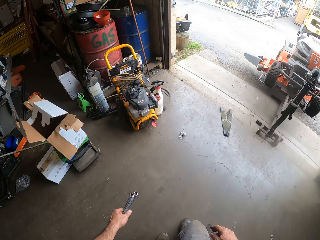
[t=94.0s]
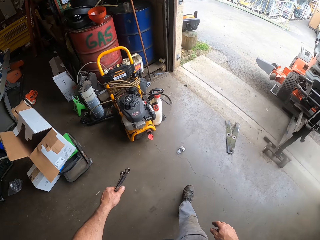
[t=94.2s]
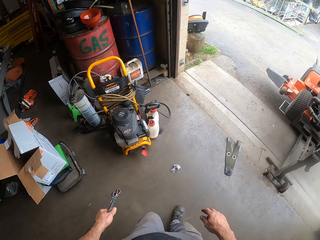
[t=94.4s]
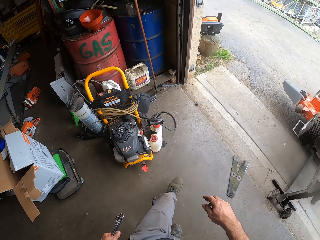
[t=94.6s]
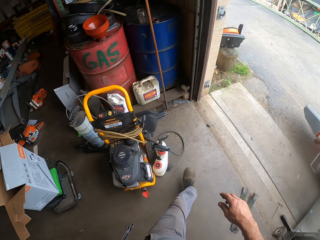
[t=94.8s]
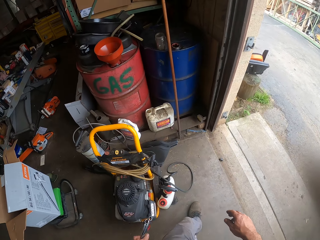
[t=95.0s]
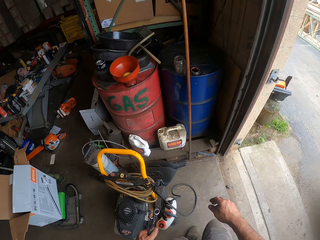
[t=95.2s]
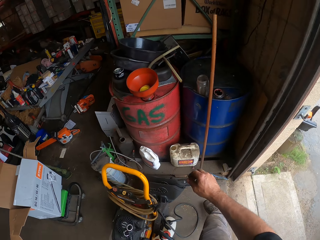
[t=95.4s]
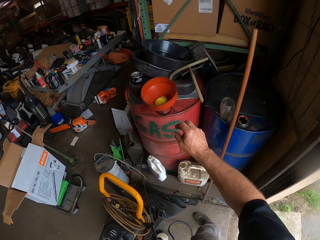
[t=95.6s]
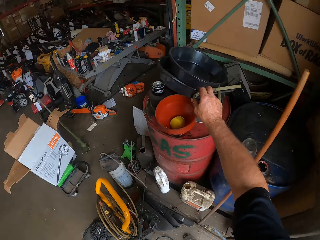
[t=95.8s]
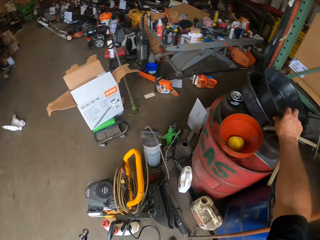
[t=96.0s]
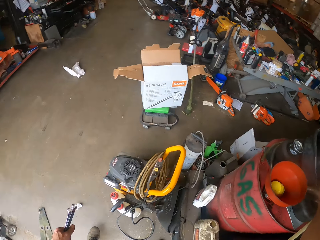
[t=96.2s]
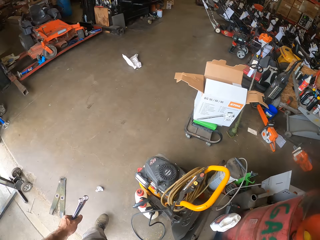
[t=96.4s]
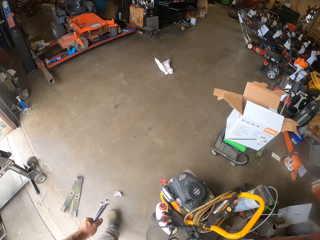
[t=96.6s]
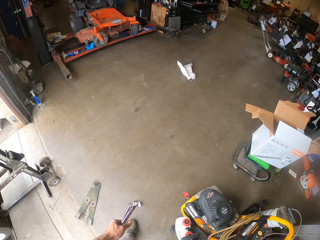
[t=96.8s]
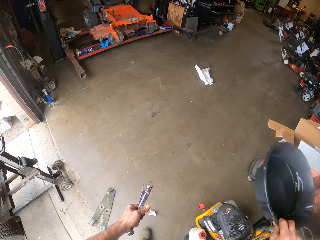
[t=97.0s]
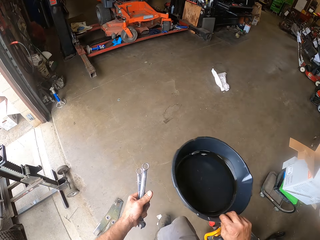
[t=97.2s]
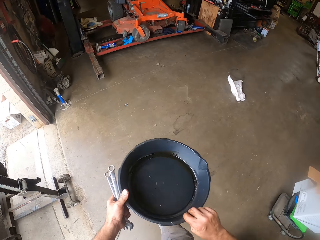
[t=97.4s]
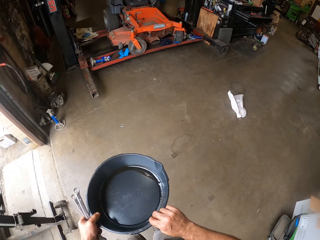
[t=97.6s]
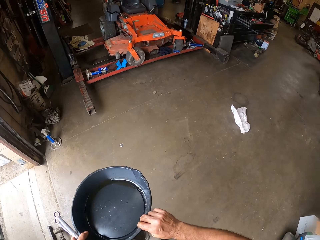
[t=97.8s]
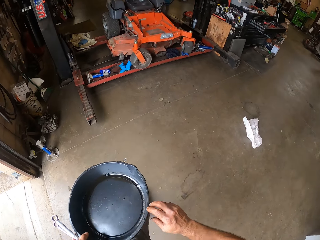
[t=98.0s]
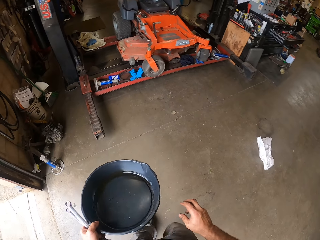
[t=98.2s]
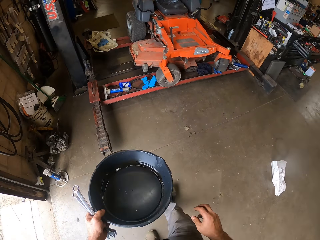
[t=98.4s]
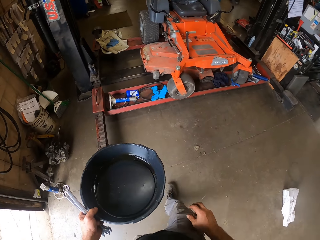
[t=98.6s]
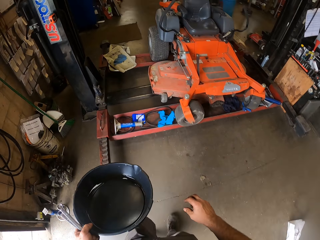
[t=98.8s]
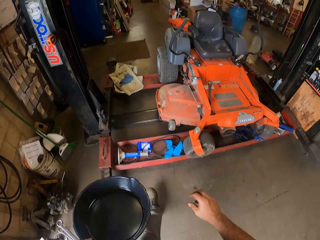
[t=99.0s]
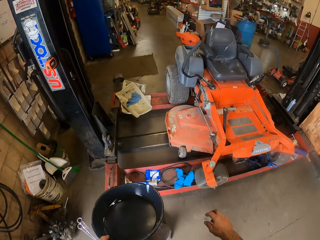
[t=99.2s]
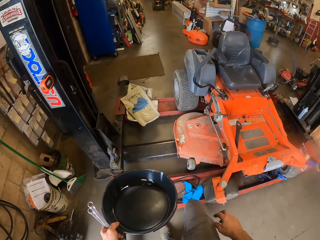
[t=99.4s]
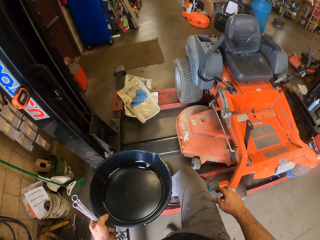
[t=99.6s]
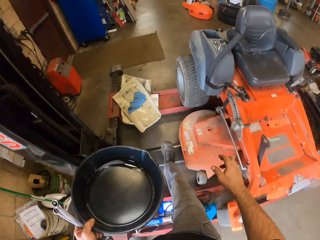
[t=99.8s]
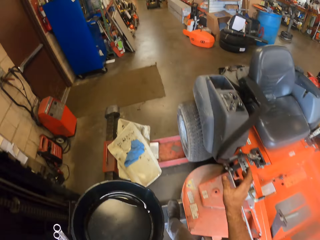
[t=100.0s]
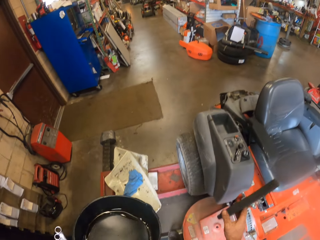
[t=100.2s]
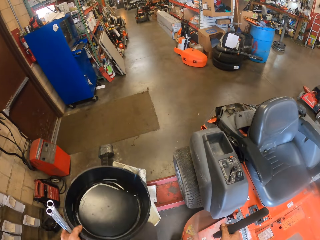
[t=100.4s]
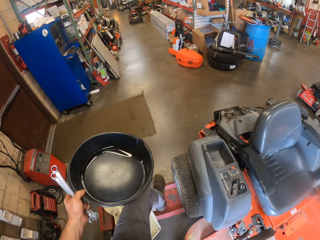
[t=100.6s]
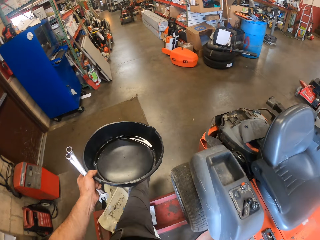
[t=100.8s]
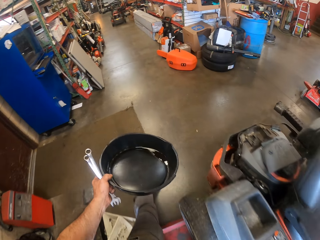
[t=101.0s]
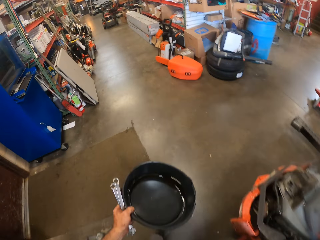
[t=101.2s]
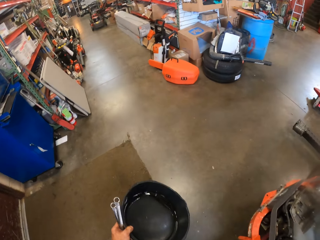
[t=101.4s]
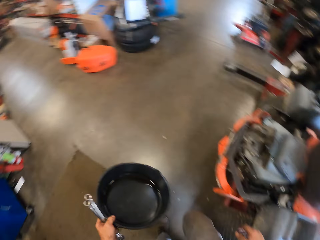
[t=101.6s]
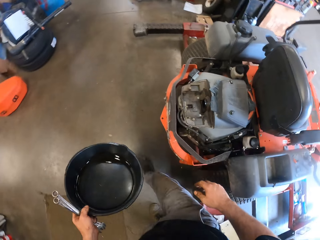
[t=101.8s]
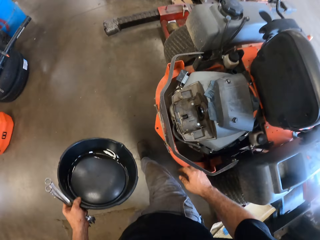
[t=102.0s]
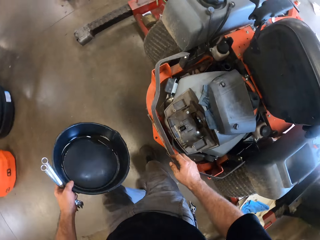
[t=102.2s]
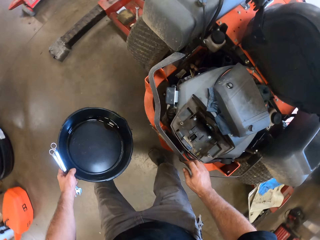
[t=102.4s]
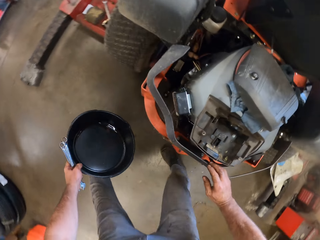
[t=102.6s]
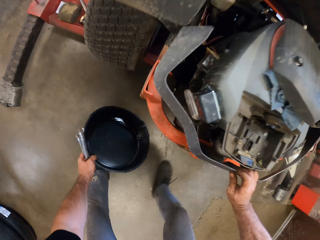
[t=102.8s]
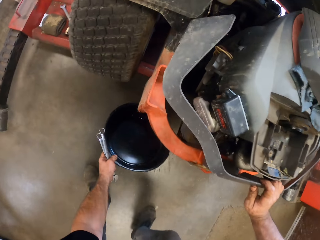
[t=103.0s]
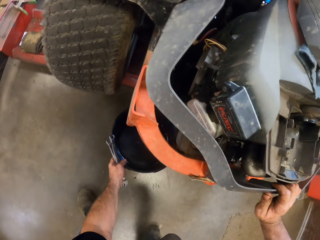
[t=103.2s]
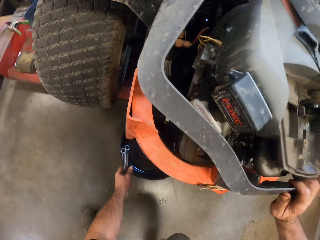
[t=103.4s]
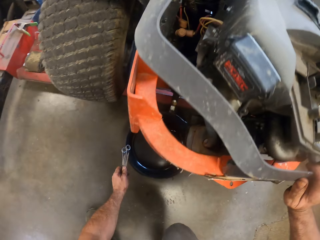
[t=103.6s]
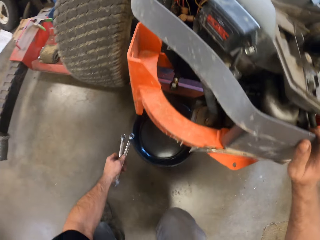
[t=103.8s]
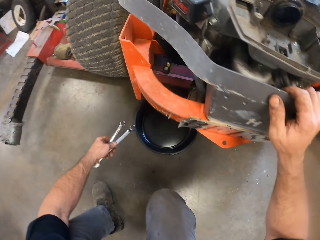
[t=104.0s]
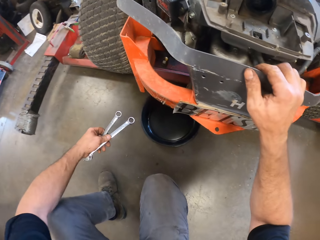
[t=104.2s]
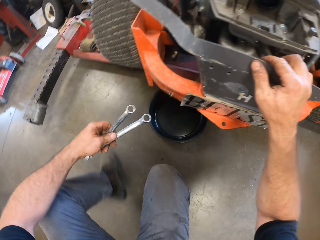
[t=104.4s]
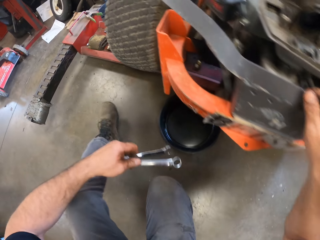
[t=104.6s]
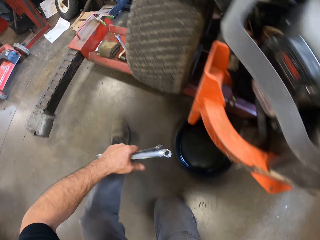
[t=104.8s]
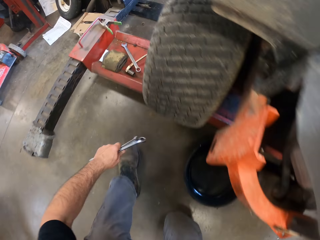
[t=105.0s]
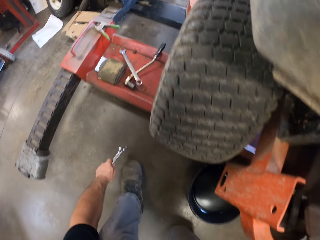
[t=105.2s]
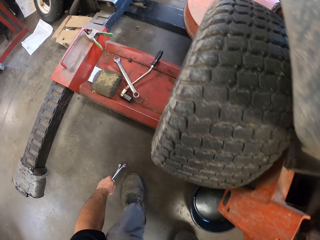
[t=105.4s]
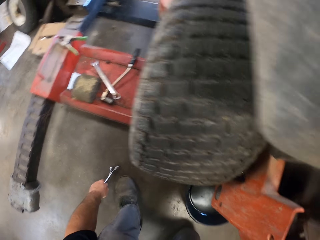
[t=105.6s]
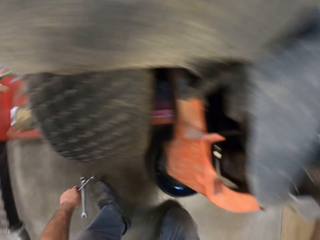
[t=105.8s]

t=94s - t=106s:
The camera wearer picks up an iron bowl with his right hand. He walks towards the lawnmower. He passes the iron bowl to his left hand. He touches a part of the lawnmower with his right hand. He removes his right hand from the part of the lawnmower. He touches the lawnmower with his right hand. He places the iron bowl under the lawnmower. He squats.

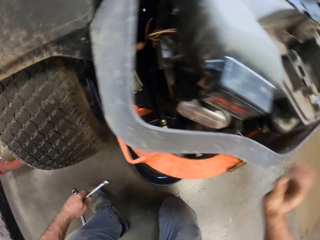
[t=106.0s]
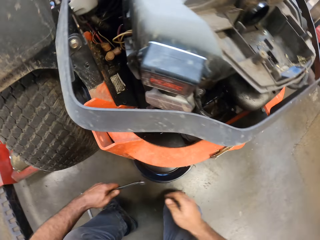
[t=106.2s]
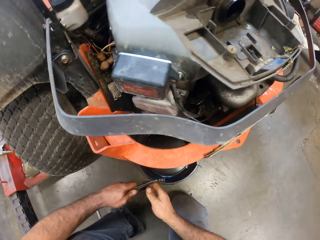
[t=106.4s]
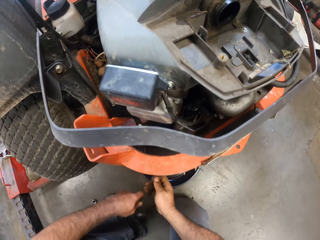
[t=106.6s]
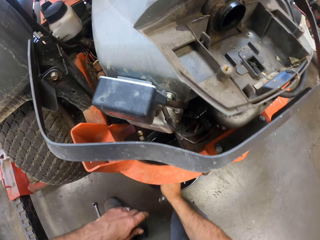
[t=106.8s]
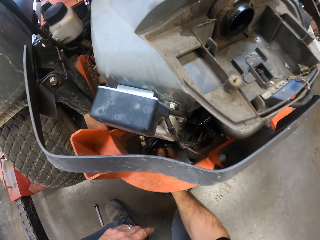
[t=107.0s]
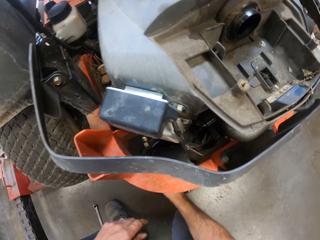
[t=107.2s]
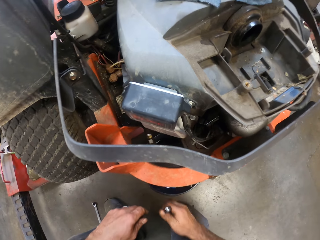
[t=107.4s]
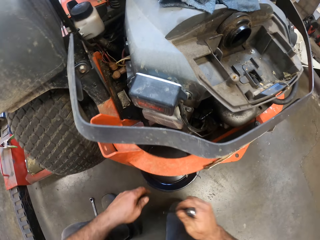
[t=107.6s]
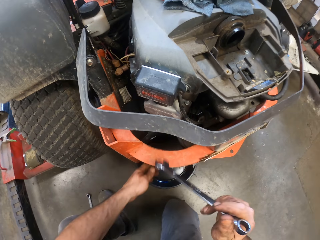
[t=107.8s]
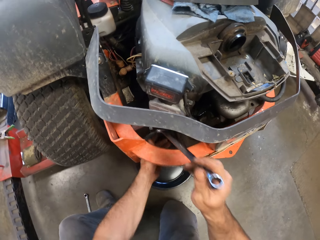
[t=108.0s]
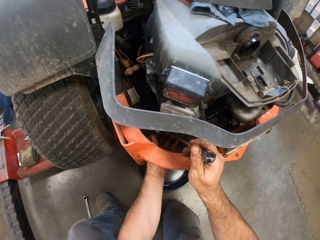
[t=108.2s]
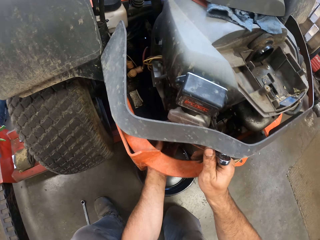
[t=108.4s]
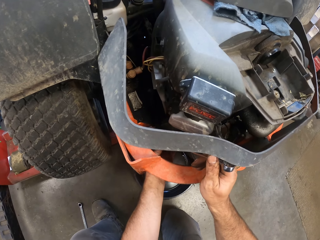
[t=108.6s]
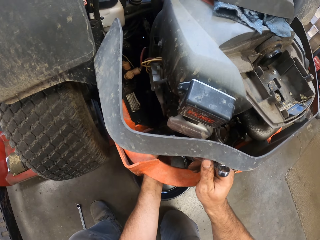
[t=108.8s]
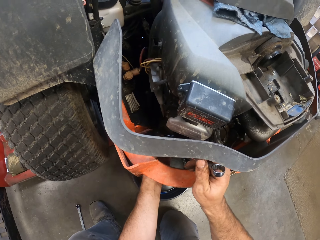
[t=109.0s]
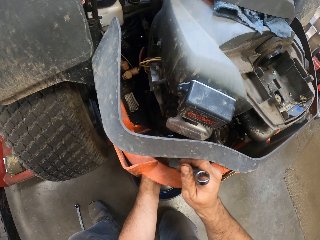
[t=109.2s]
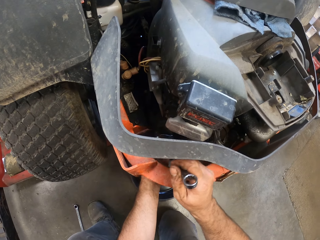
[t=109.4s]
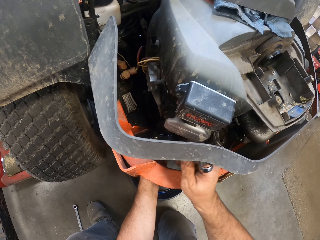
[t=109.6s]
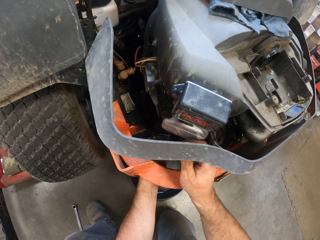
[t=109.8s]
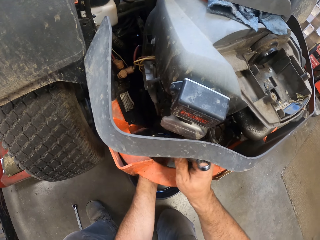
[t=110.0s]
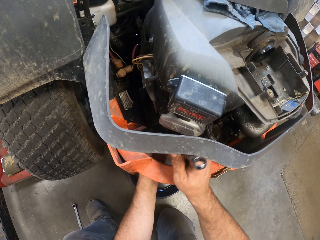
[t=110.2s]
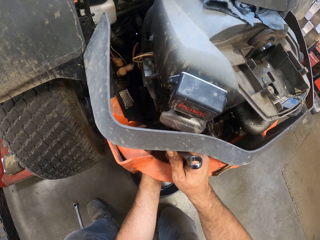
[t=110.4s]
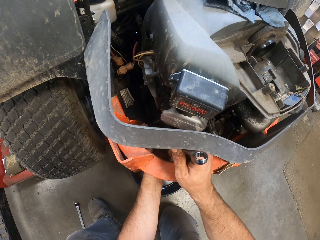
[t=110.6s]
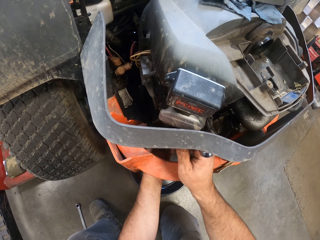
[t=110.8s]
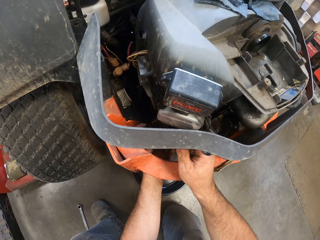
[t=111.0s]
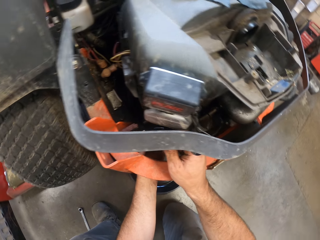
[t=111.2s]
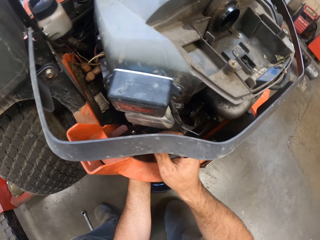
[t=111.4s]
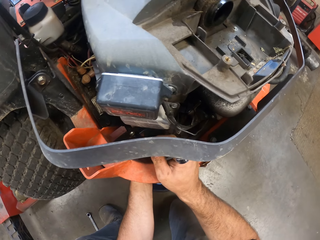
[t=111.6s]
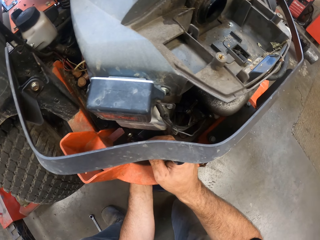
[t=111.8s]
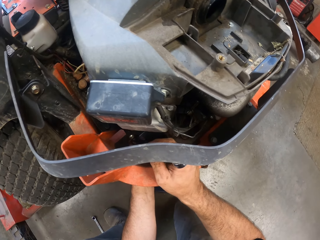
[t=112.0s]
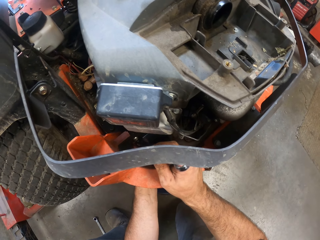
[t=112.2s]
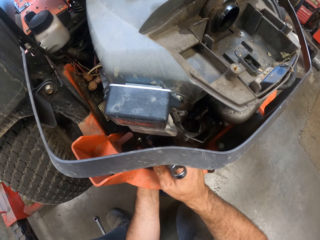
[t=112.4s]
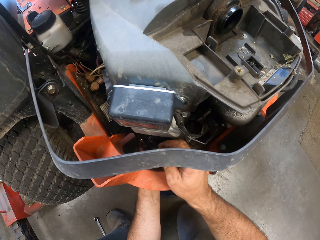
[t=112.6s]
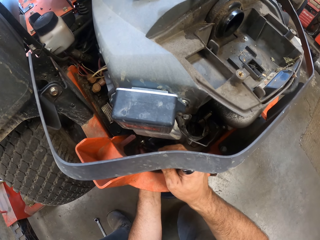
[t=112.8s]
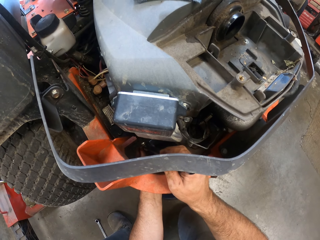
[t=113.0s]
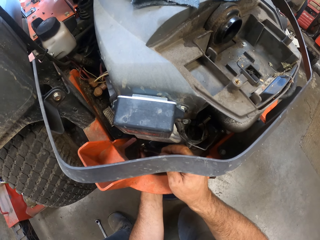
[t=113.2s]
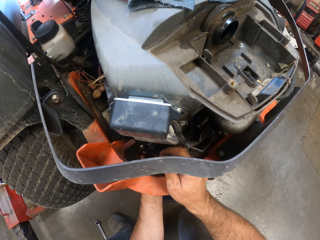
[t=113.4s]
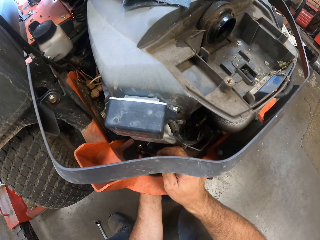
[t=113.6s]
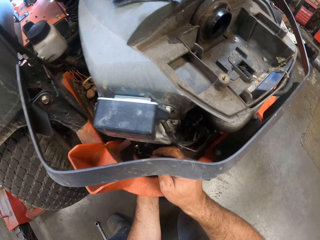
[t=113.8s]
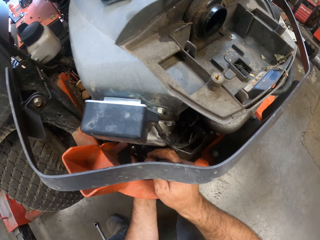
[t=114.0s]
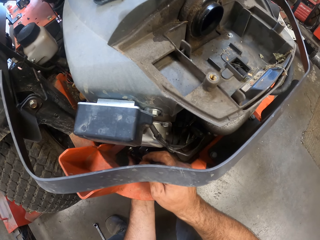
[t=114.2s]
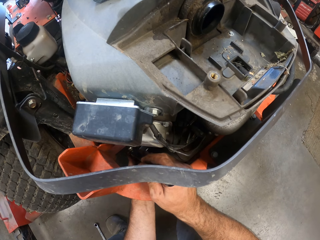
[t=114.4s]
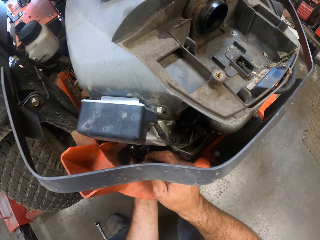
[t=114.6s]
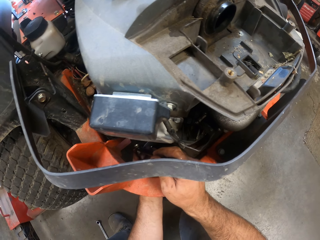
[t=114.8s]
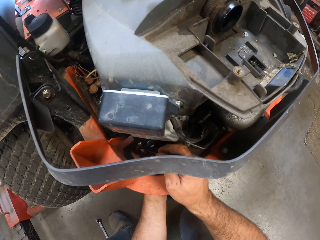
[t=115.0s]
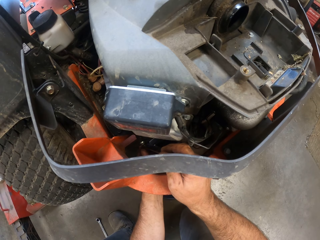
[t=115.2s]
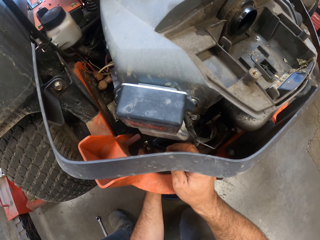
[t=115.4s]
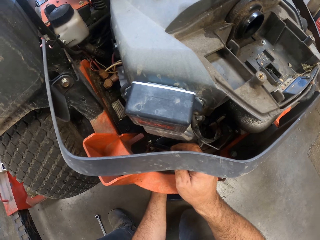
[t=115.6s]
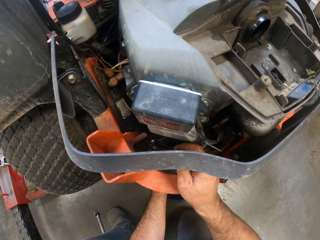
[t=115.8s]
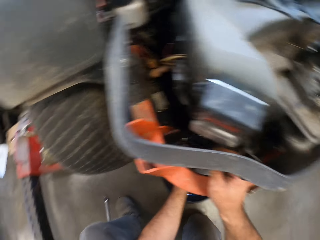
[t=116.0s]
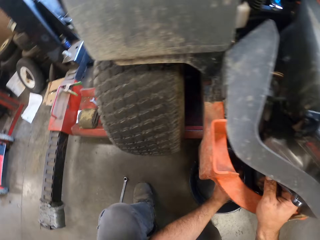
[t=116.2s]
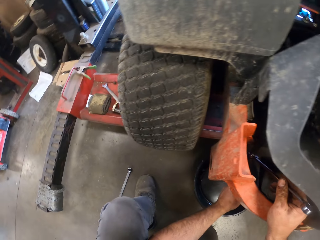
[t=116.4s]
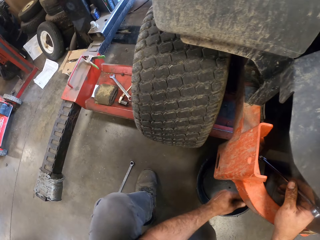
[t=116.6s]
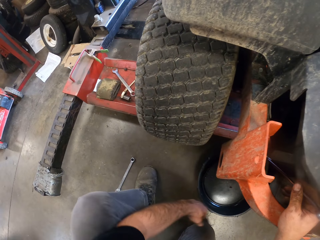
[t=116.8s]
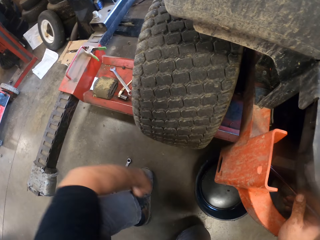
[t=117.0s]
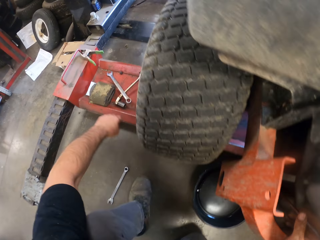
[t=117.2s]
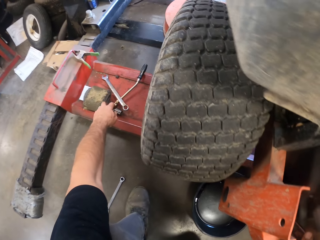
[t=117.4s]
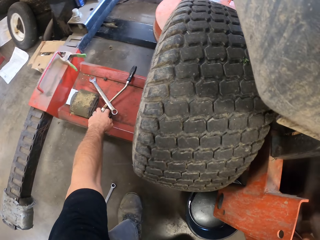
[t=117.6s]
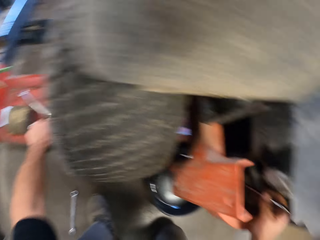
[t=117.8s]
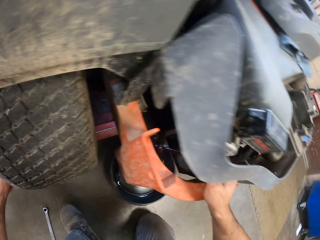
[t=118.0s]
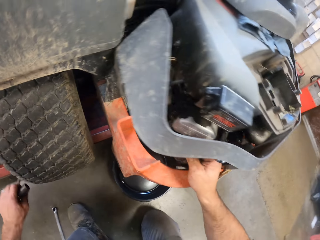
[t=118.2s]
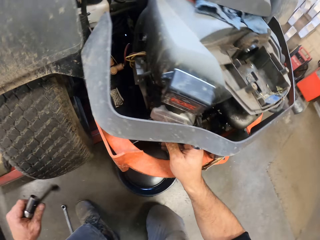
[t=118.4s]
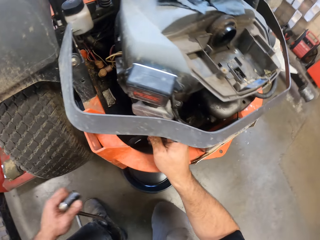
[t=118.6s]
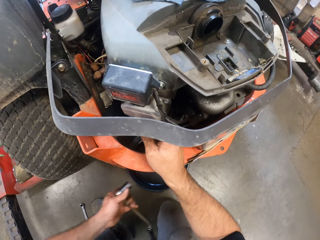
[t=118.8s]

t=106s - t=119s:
The camera wearer drops a wrench on the floor. He passes the other wrench to his right hand. He holds the wrench with both hands. He moves his hands. He places his left hand on a bolt on the lawnmower. He places the wrench on a nut on the lawnmower. He loosens the nut with the wrench. He moves his head. He opens the nut with the wrench. He removes his left hand from the lawnmower. He turns left. He picks up a torque wrench from the post lift with his left hand.
